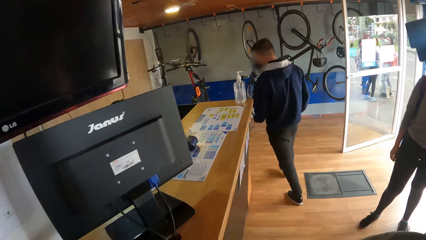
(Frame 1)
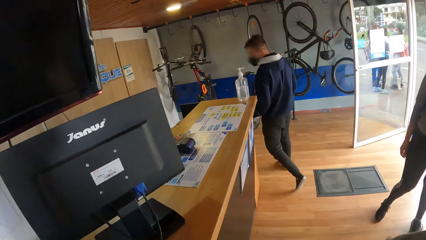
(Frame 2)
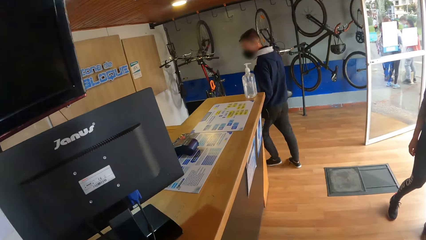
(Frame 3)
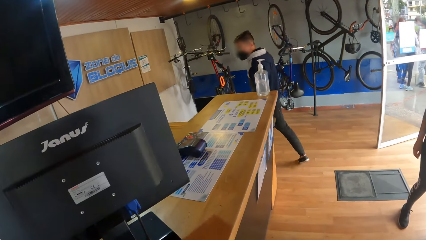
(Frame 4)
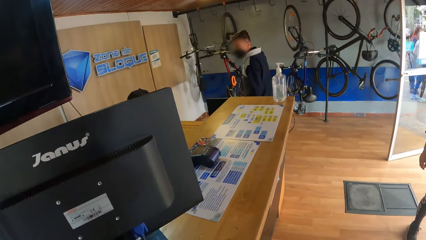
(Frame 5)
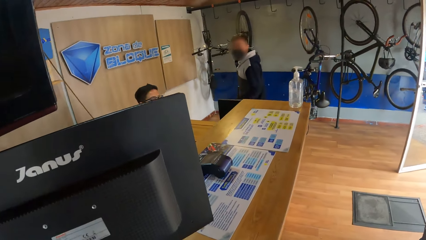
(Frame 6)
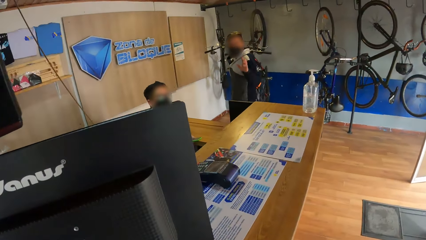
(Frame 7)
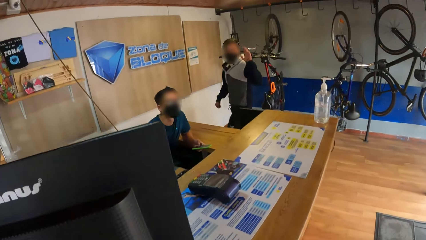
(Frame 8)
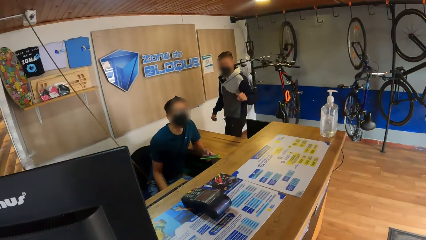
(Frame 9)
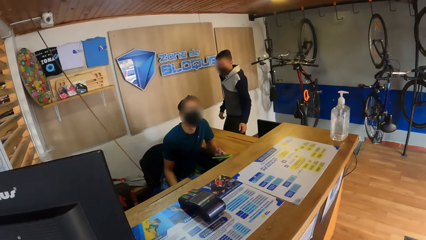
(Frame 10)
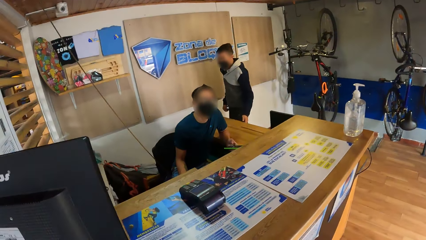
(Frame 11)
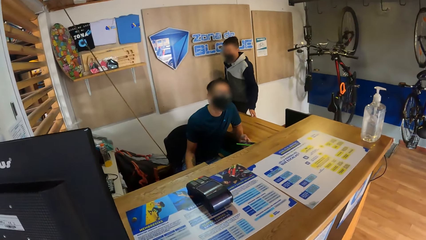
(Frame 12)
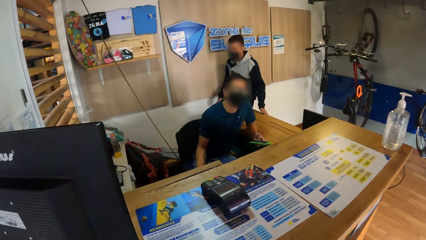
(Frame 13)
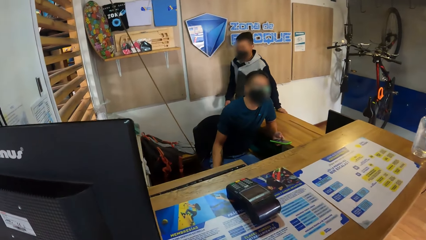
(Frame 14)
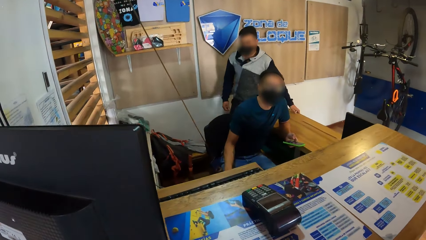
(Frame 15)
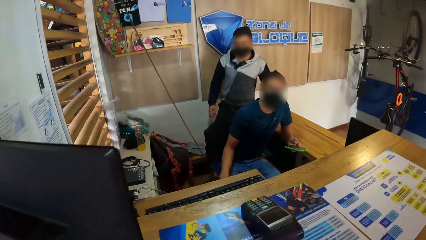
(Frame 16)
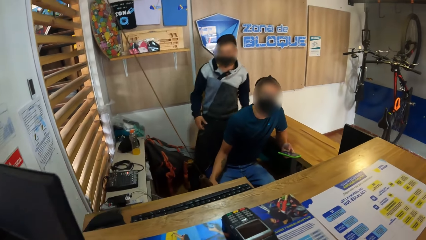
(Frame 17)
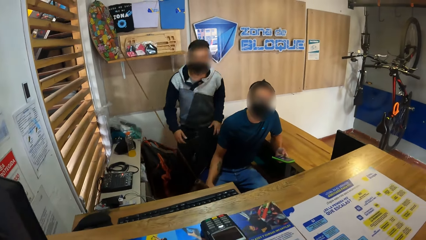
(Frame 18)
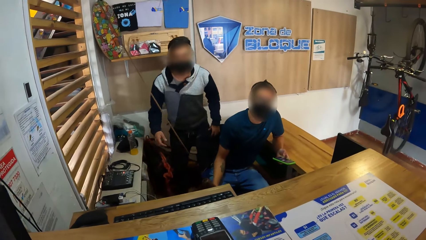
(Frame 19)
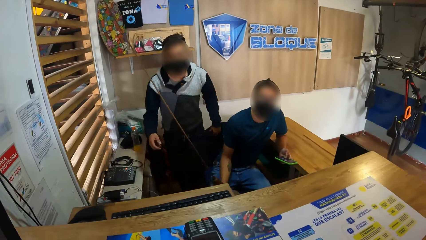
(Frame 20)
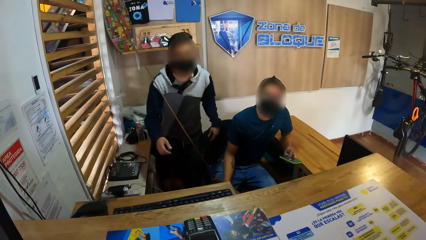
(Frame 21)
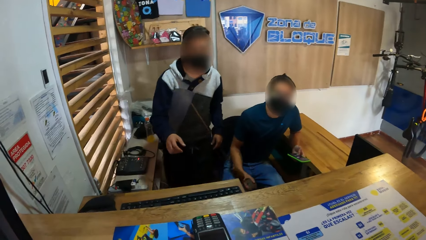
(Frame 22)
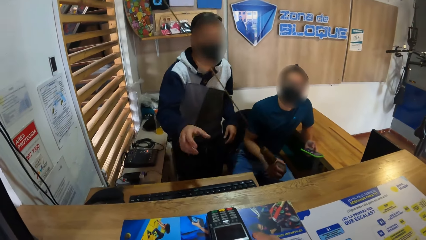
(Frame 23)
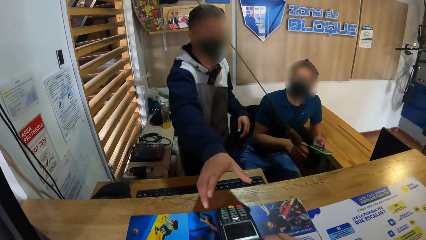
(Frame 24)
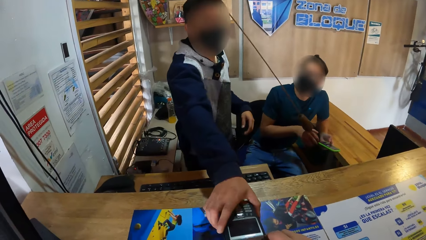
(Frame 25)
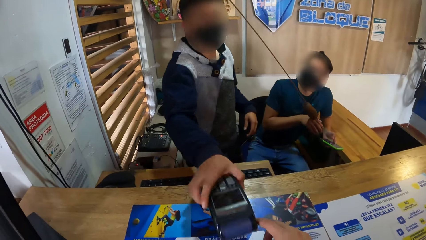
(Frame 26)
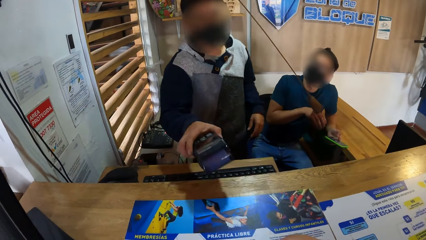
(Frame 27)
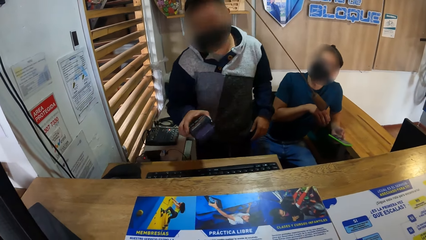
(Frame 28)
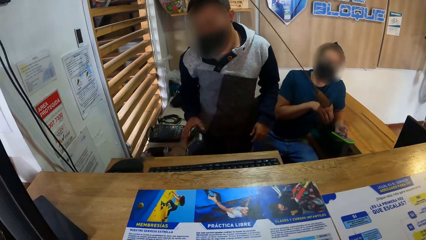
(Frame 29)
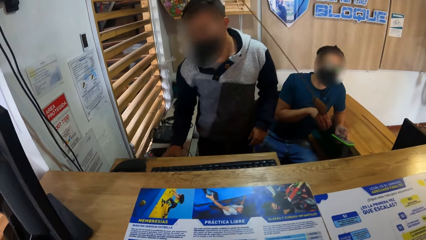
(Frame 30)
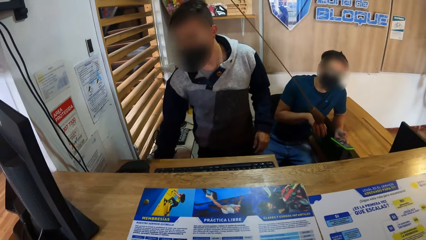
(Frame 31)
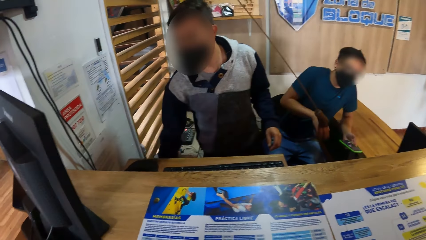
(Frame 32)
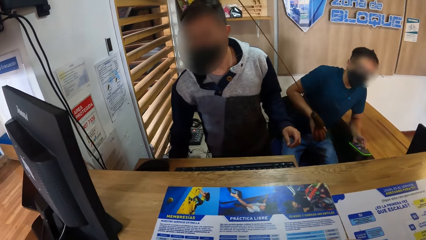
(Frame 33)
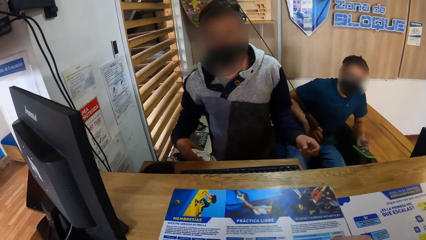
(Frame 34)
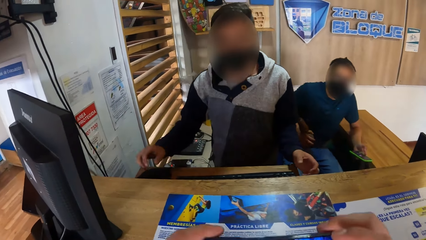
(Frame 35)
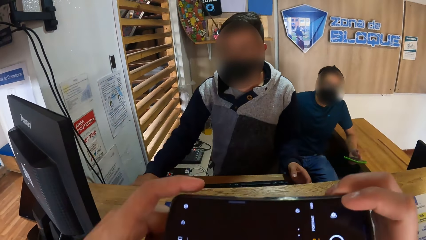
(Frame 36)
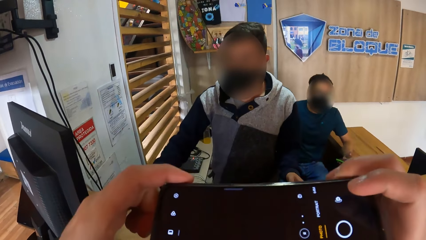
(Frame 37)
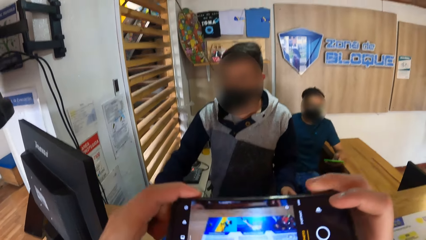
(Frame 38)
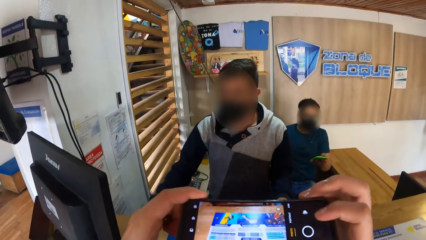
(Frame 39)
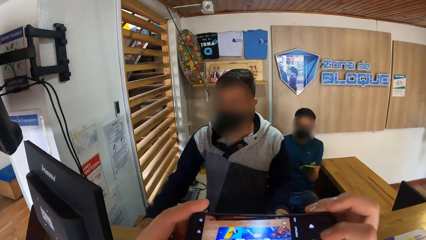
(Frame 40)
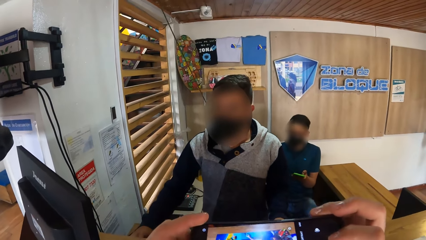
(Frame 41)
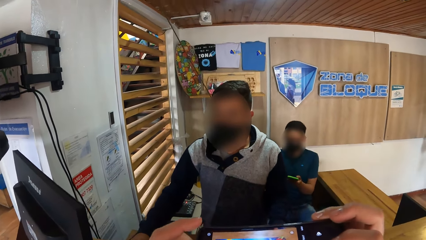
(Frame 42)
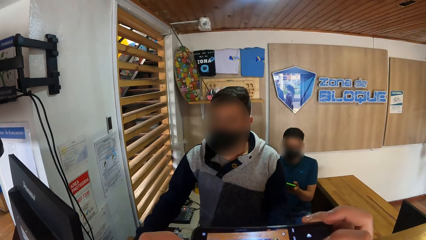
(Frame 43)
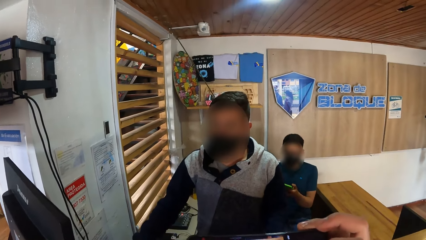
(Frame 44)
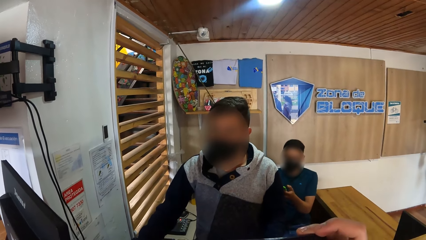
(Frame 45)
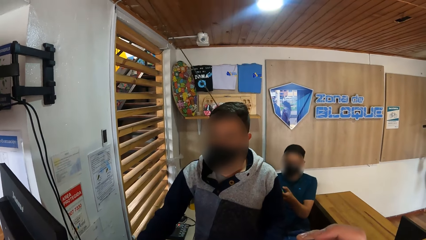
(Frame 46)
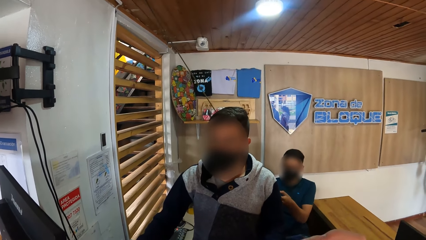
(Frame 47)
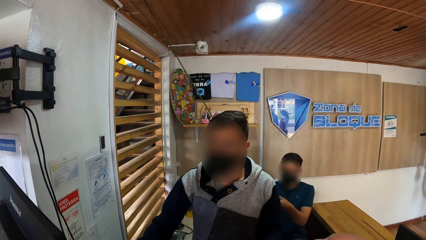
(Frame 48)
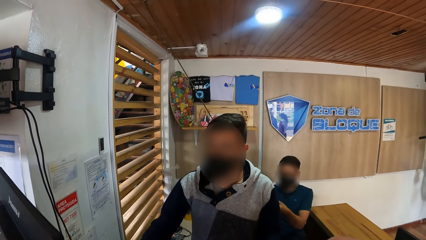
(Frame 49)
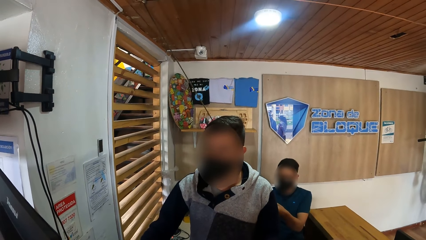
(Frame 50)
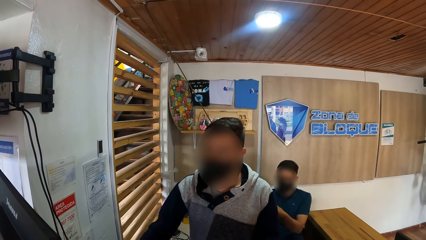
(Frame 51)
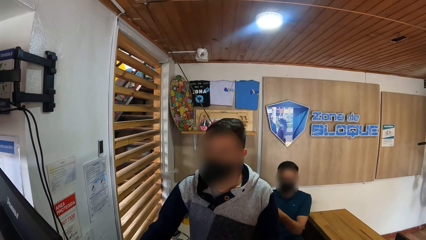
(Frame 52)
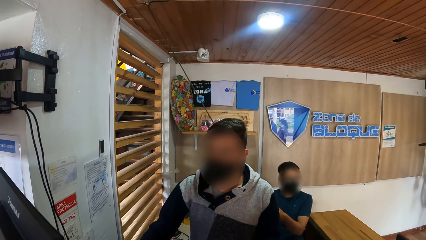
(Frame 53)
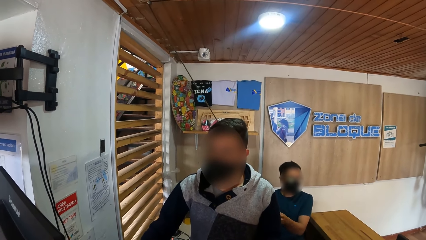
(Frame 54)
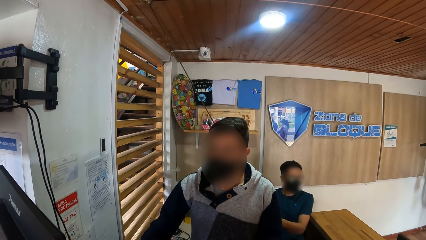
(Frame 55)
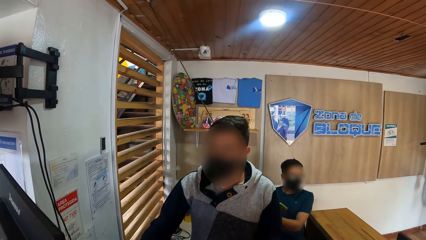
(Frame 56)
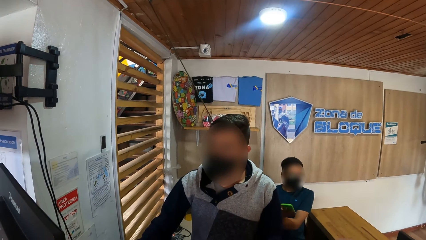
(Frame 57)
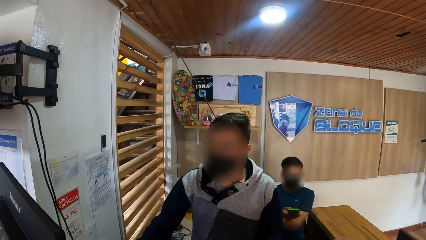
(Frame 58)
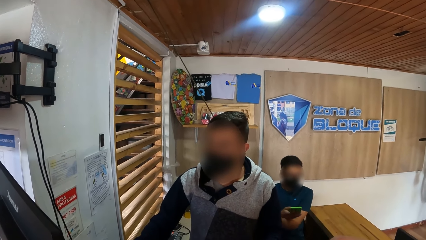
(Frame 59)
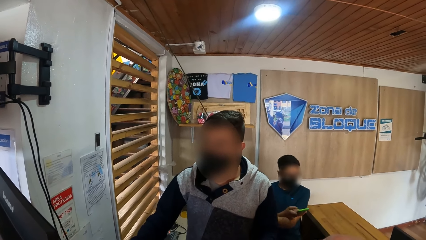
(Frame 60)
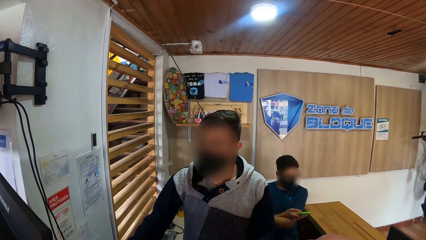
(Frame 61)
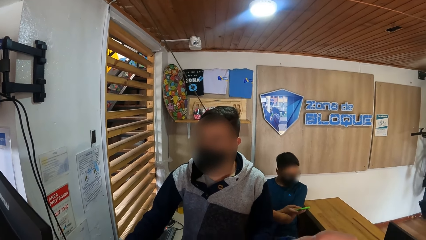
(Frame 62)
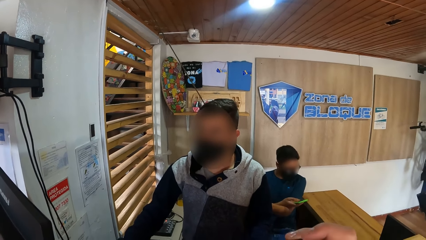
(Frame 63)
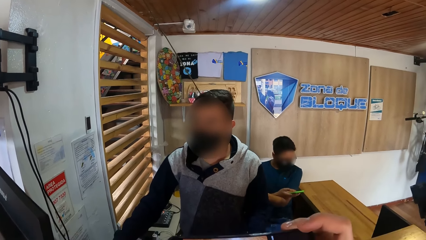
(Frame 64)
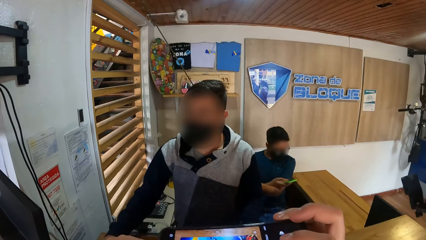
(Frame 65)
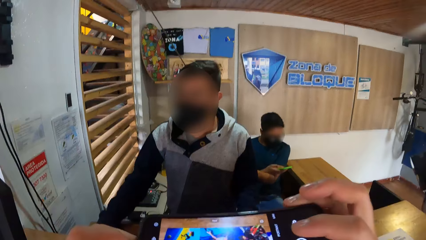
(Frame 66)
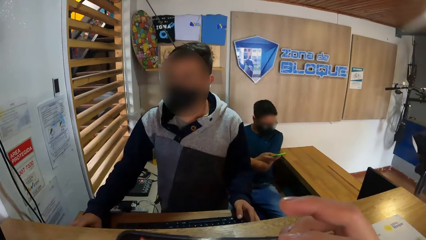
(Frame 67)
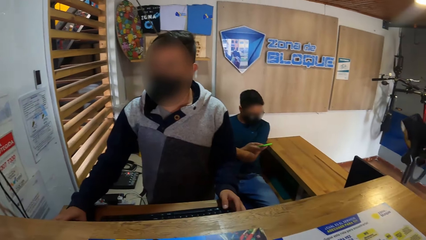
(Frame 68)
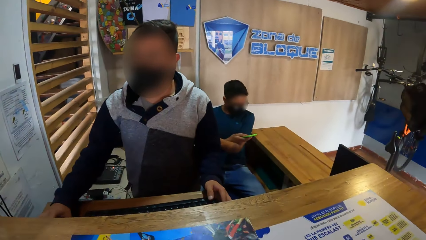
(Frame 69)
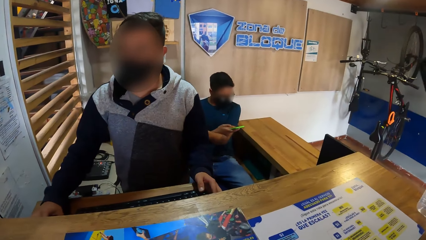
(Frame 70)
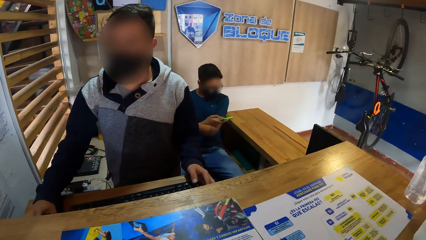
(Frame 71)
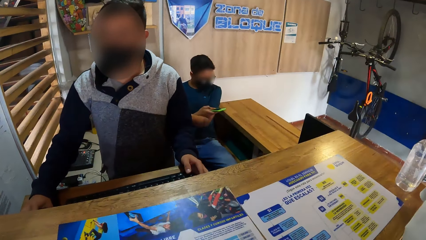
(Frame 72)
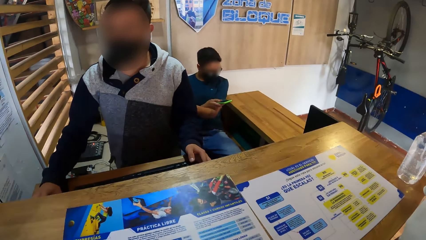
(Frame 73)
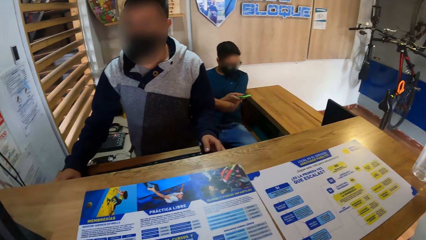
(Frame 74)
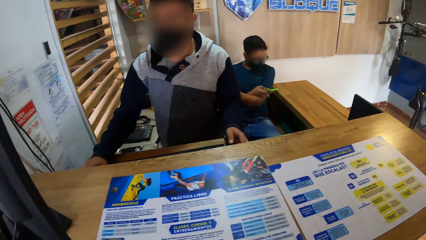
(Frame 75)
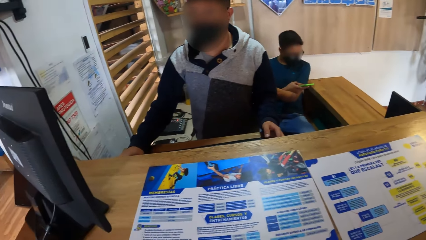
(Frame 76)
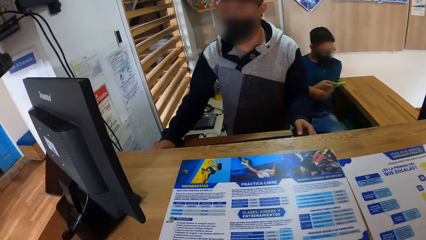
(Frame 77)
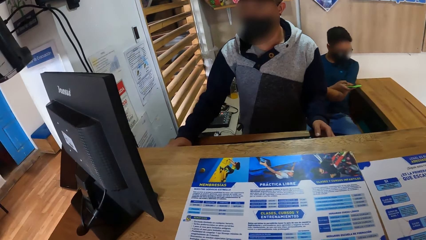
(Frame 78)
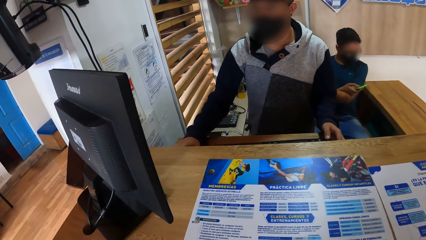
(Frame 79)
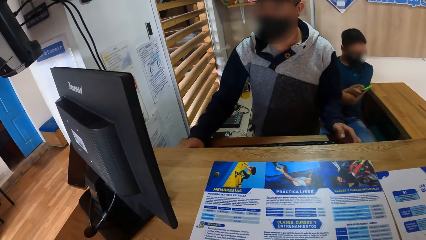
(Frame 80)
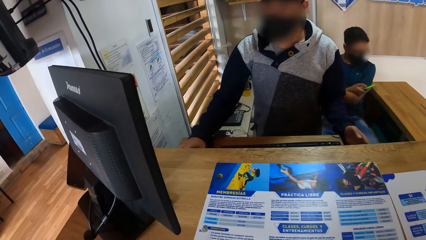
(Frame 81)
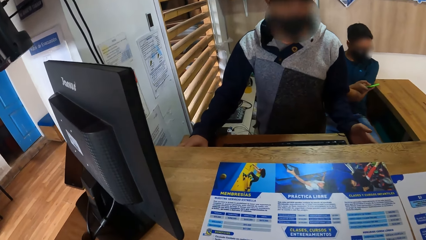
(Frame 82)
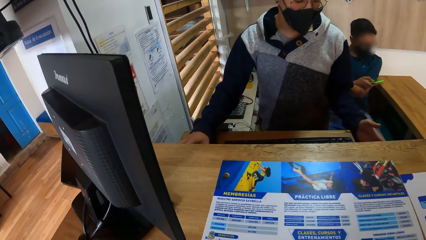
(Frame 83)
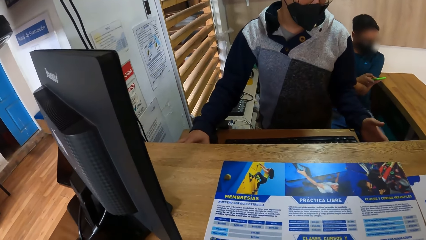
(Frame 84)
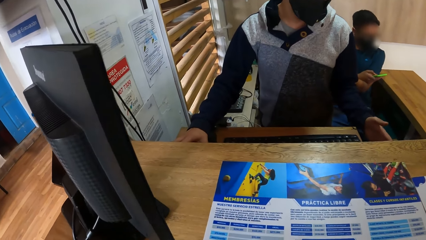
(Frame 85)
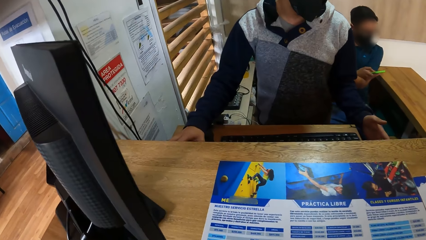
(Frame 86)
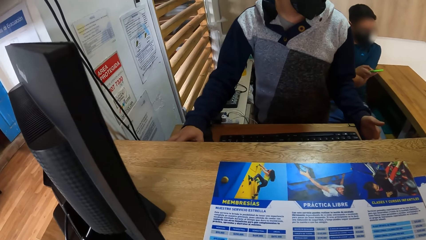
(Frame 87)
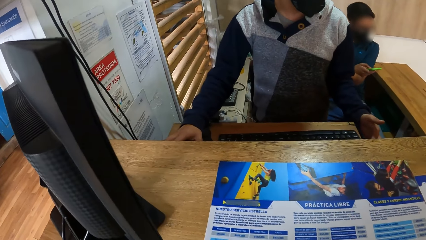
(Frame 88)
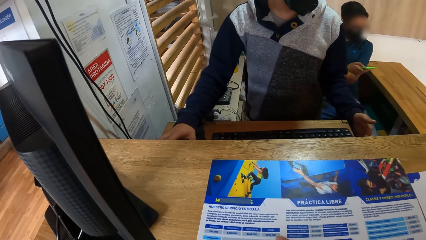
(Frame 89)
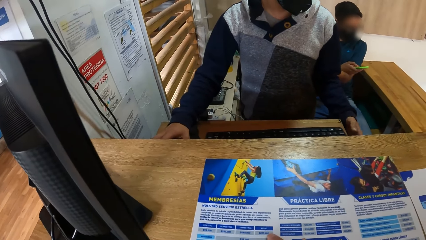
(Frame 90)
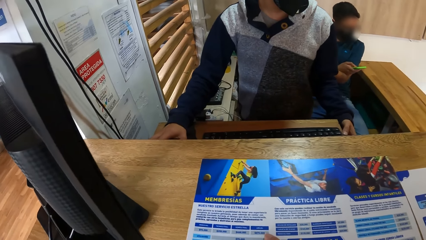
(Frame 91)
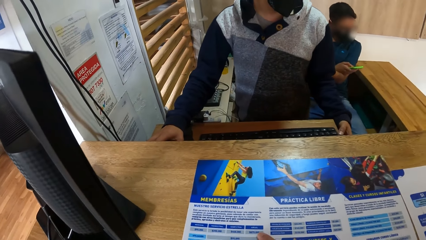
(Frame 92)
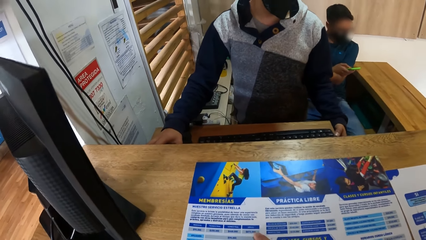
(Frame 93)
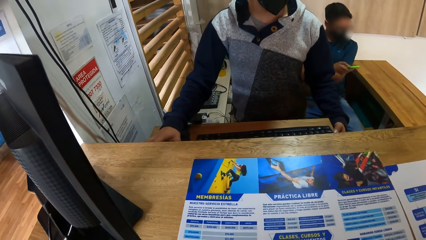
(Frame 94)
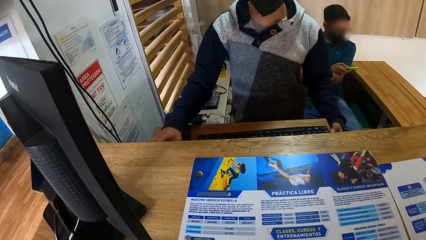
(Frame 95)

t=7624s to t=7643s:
The camera wearer walks to the counter. A man interacts with another man. The other man holds a rope with his right hand. The camera wearer interacts with the first man and the other man. They stand by the counter. The first man picks up a POS machine from the table with his right hand. The camera wearer operates a phone with both hands and takes a photo of a magazine on the counter. The other man operates a phone in his right hand. The camera wearer dialogues with a man.
